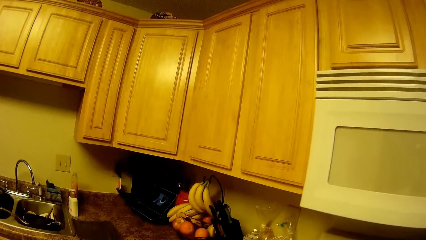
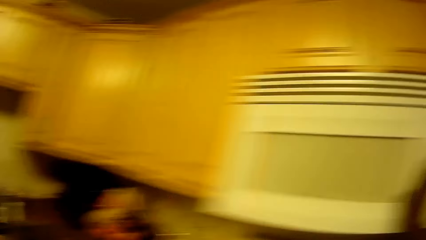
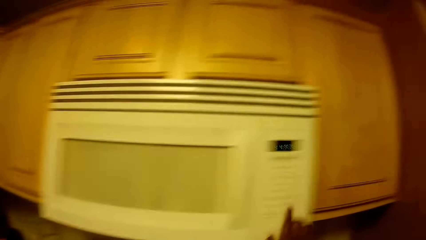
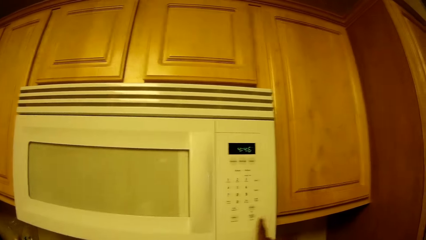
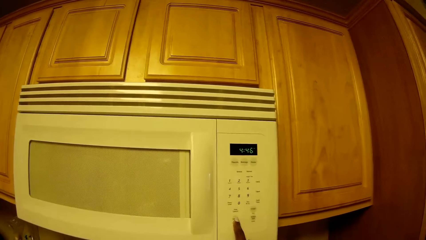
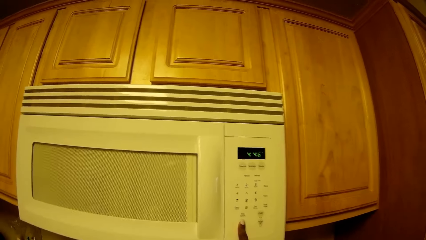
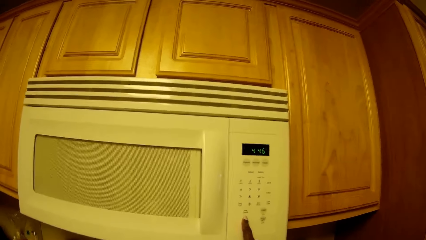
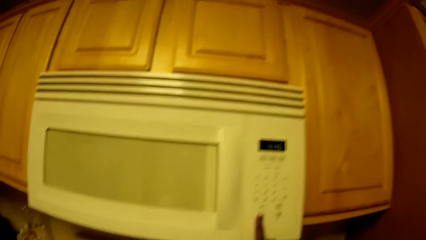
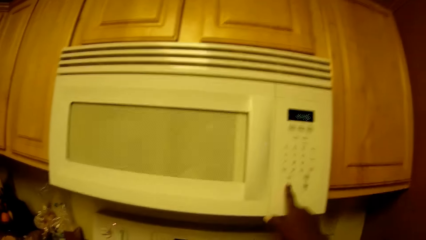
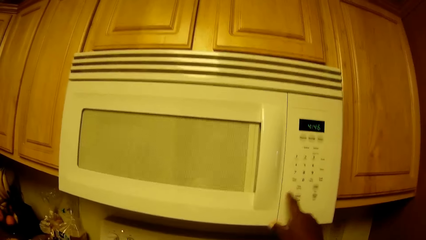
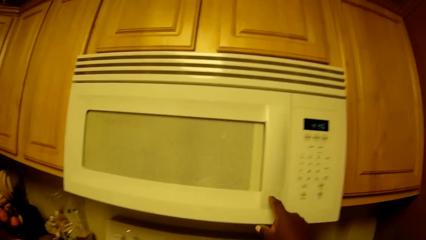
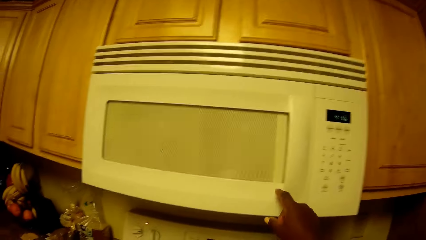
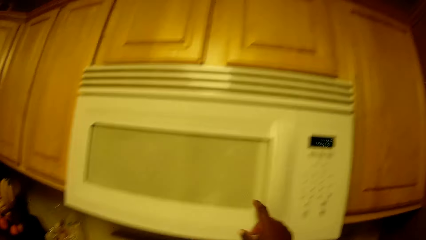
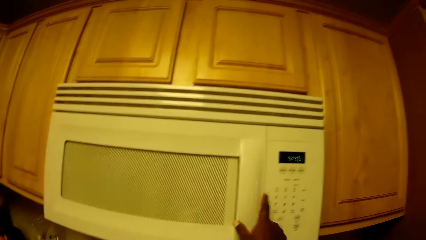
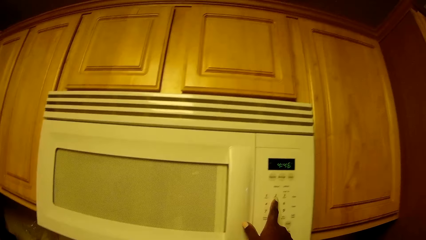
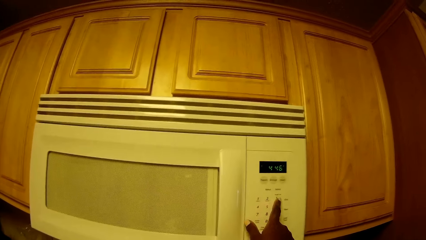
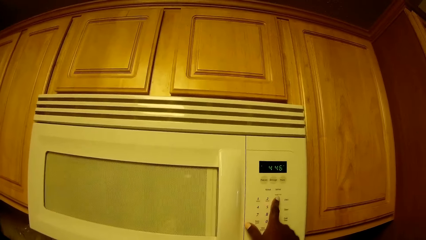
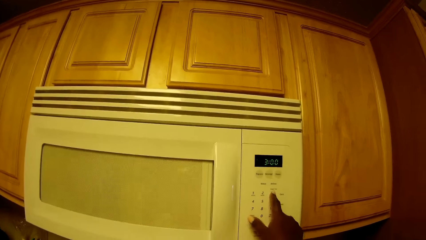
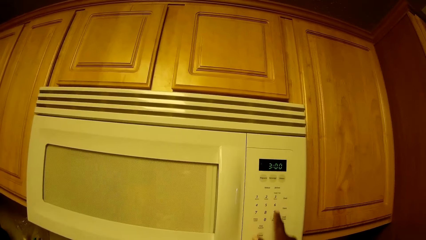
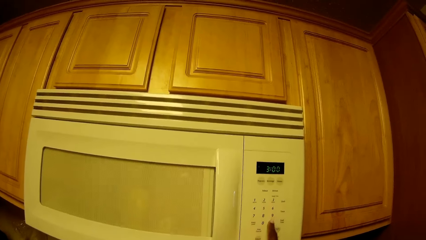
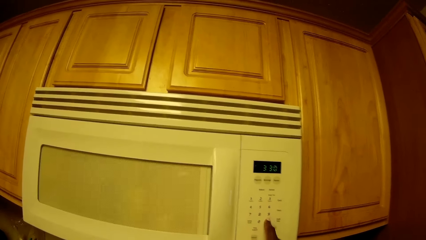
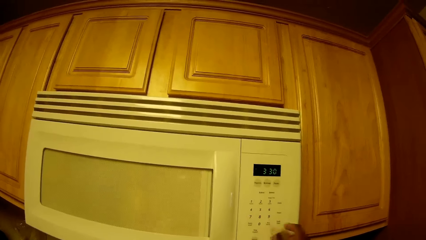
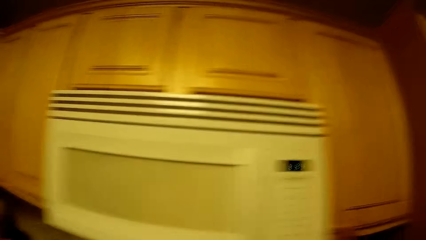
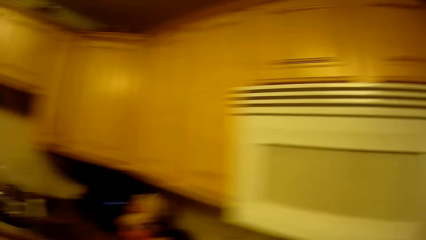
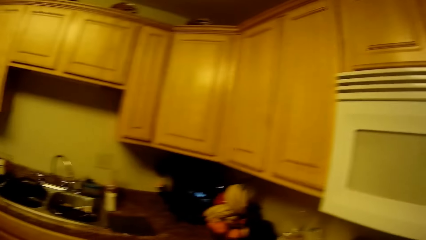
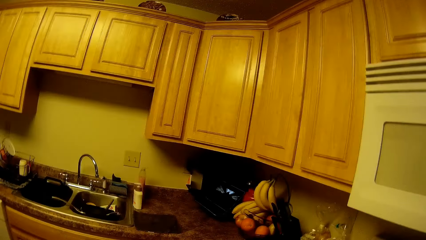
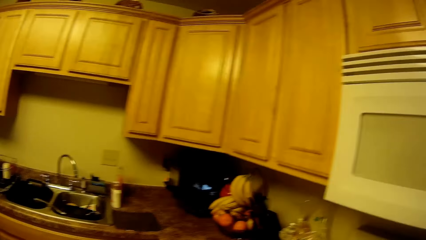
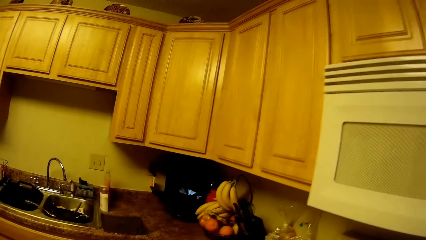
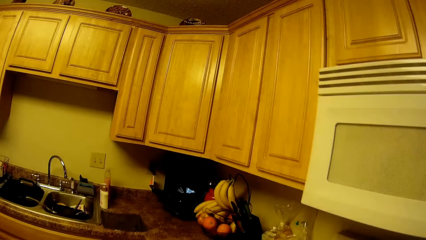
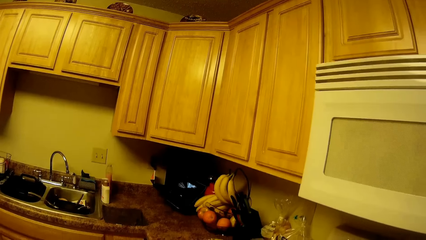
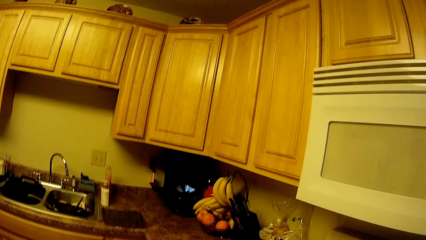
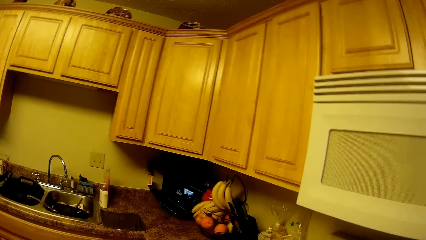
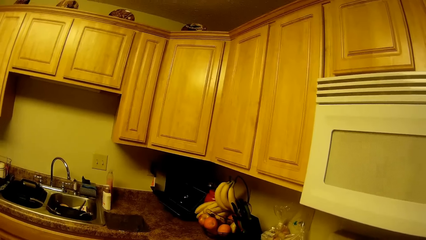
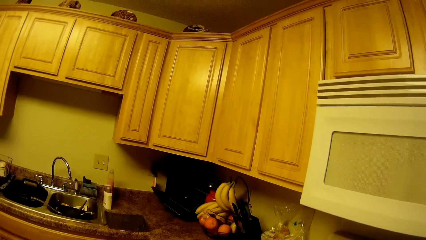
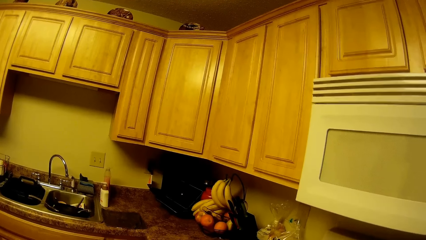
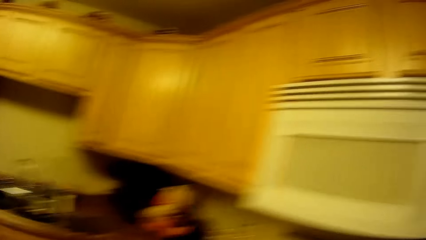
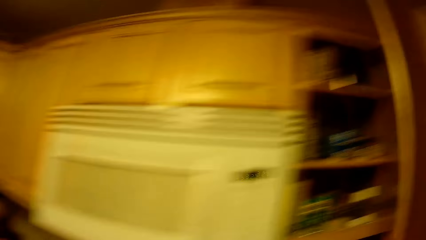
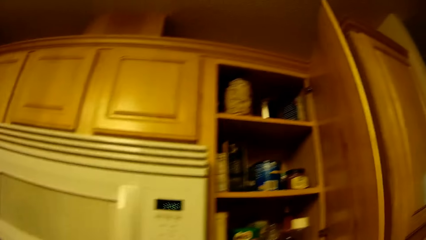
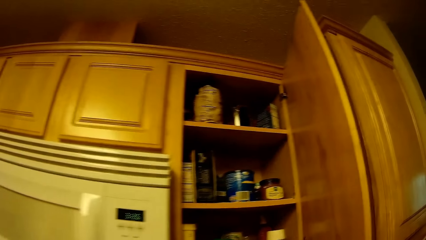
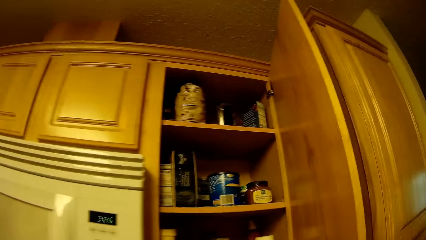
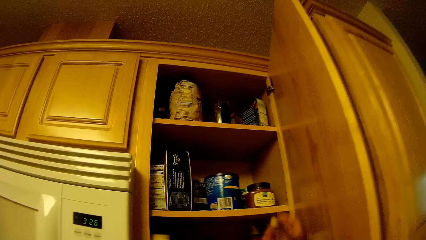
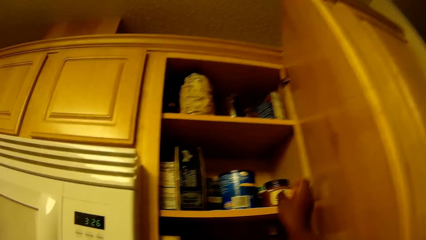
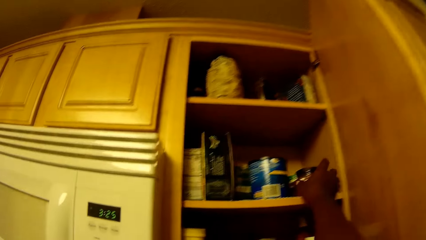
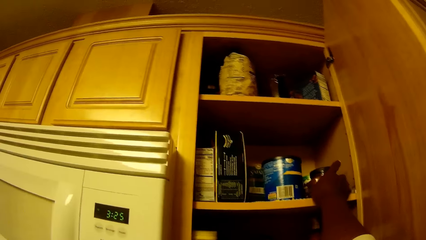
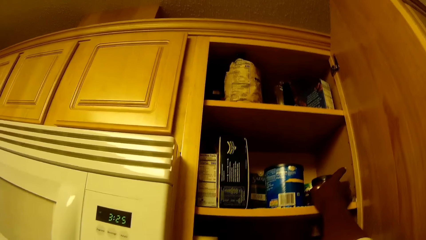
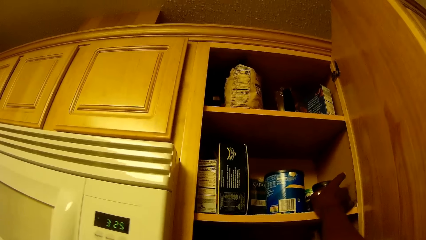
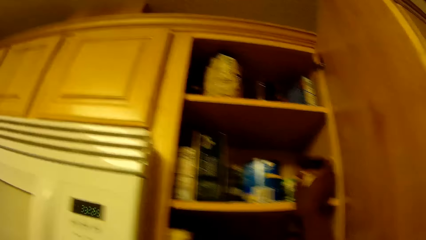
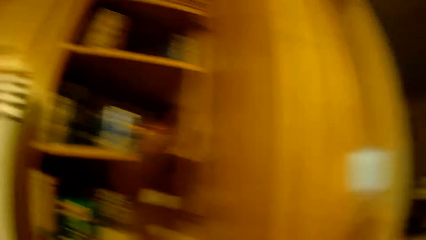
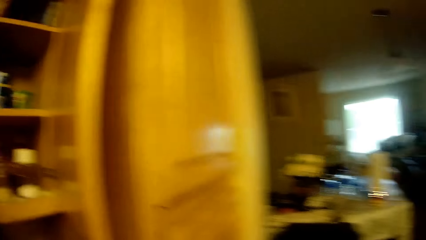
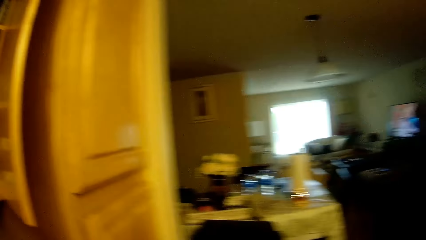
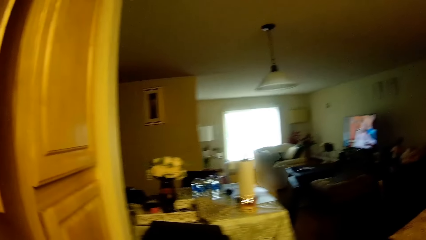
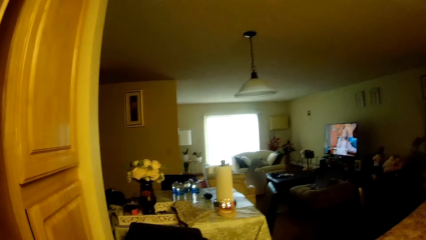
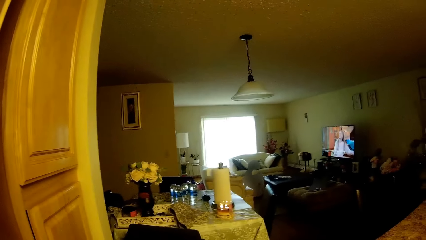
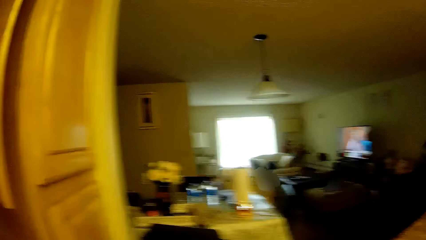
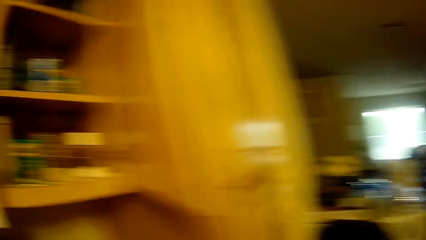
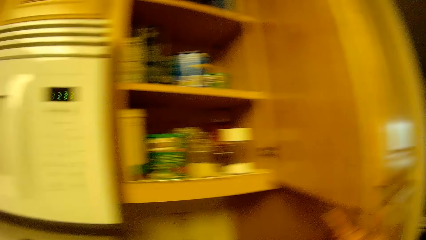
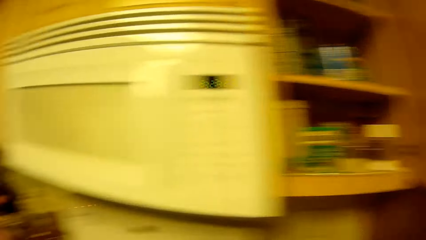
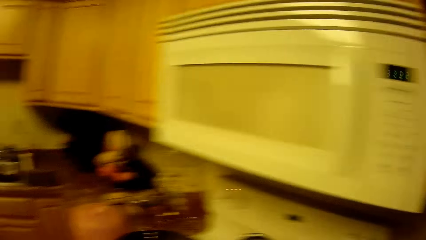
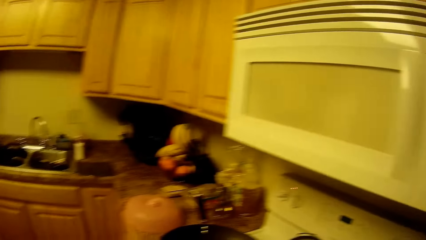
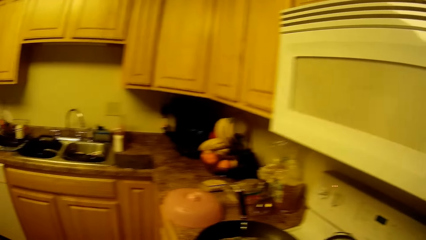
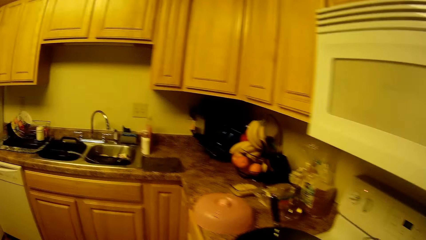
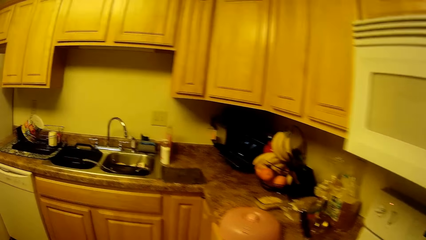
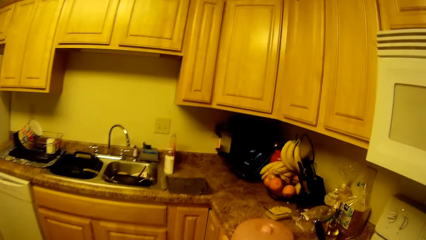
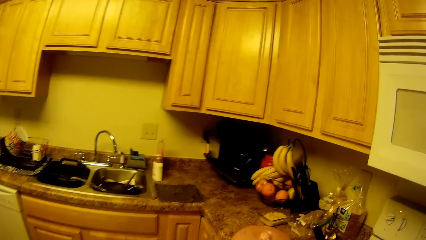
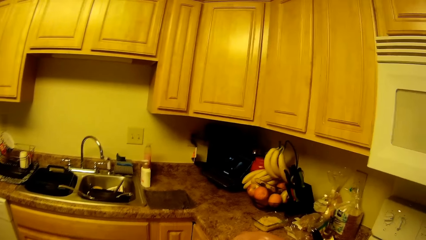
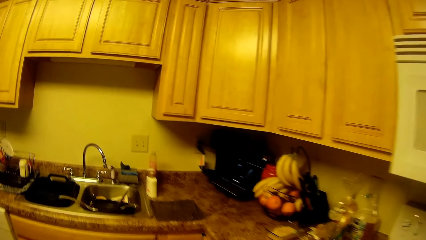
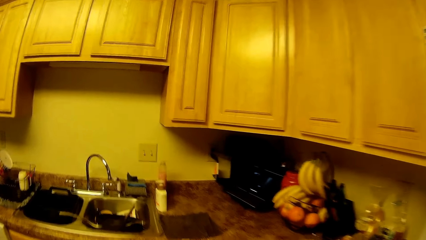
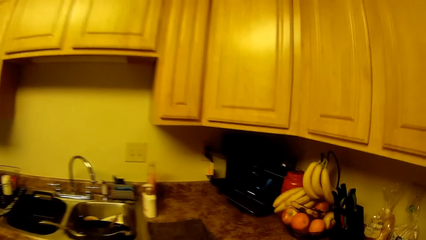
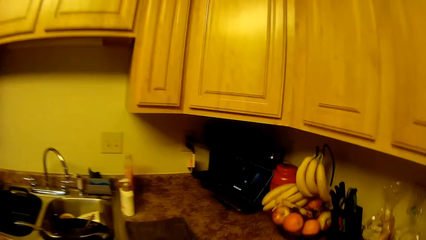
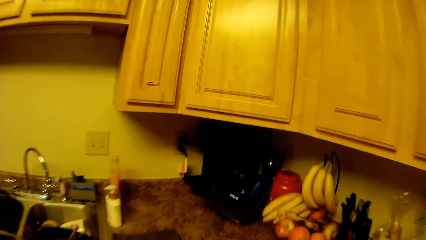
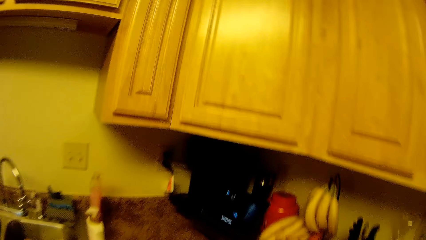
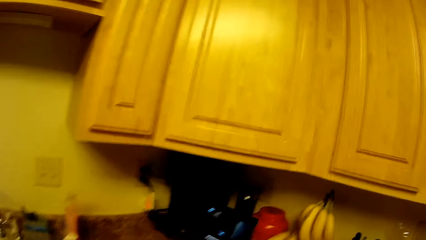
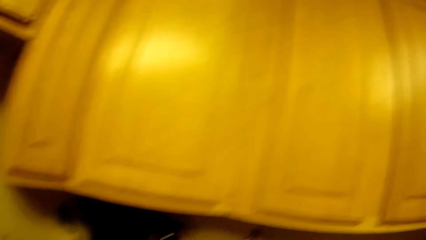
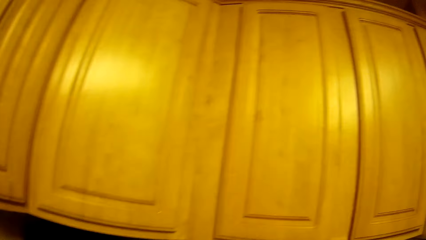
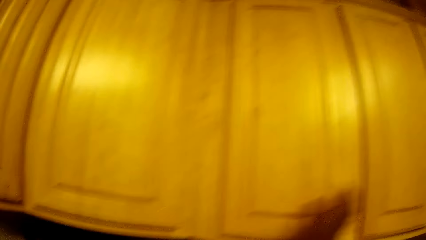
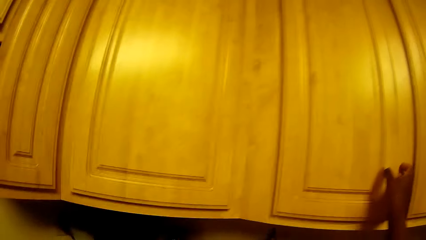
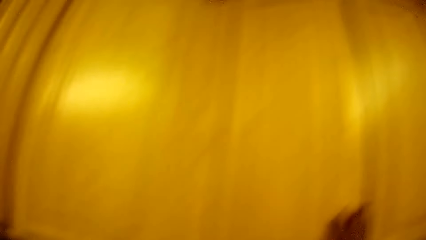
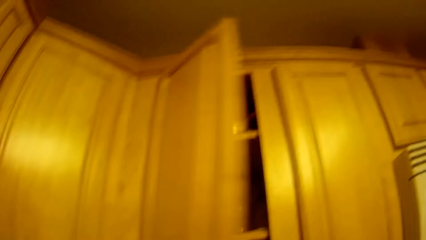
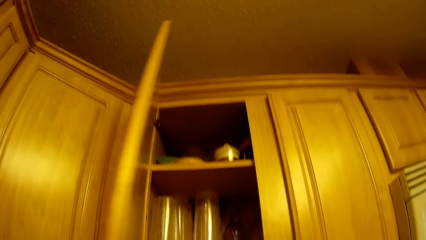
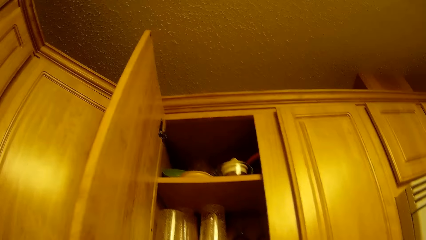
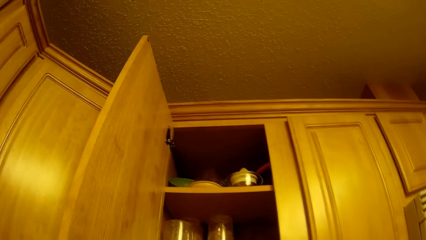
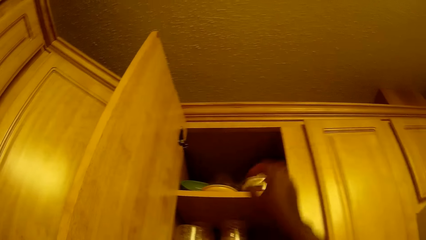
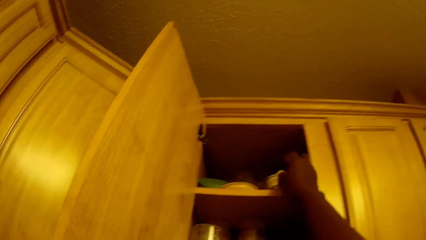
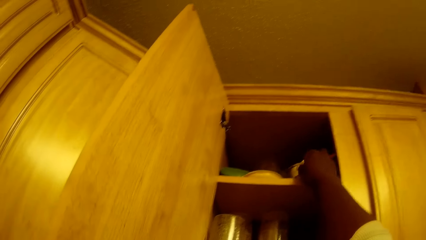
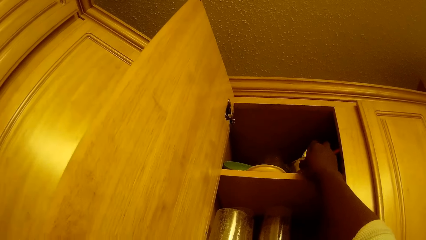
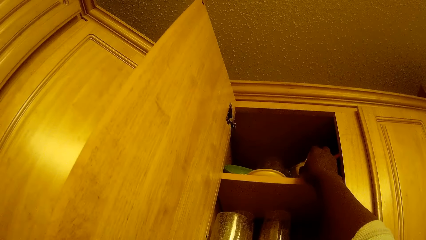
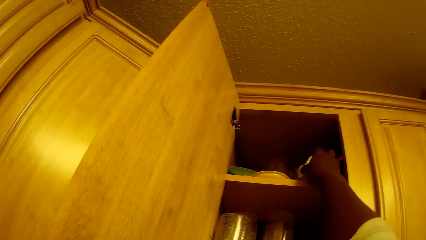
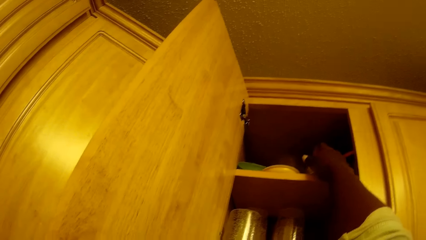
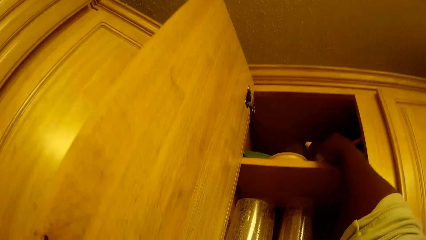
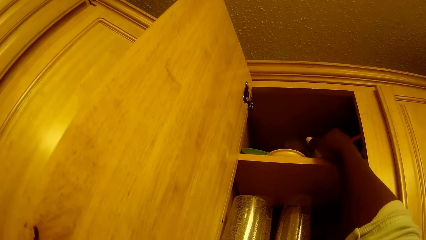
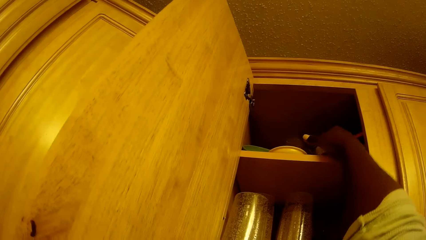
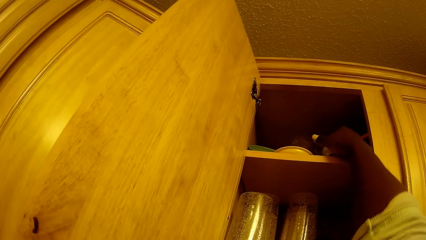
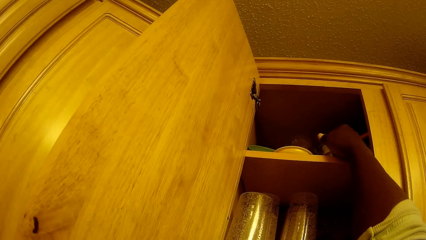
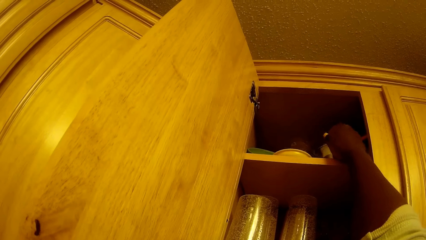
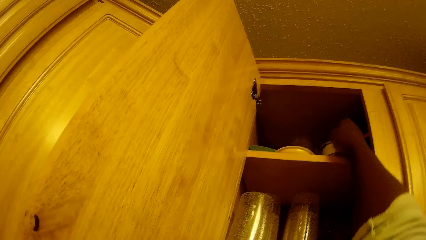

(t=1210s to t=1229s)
The camera wearer operates the microwave with her right hand. She presses a microwave button repeatedly. She looks around and opens the cabinet. She picks up a container of ketchup from the cupboard with her right hand. She looks around and moves around. She opens a cupboard with her right hand. She picks up a juicer from the cupboard with her right hand.
